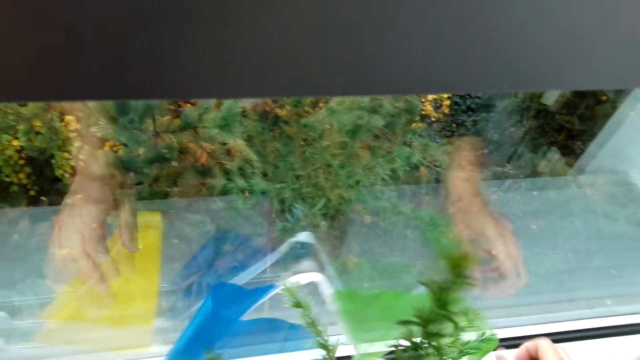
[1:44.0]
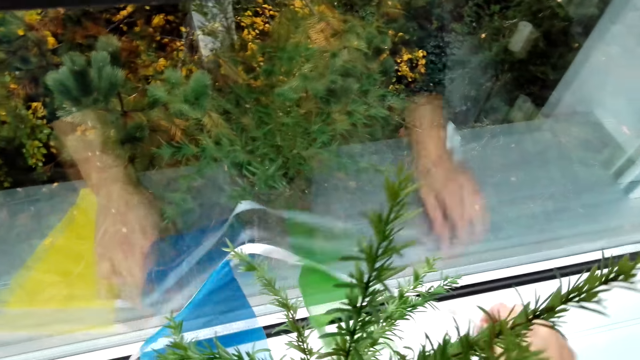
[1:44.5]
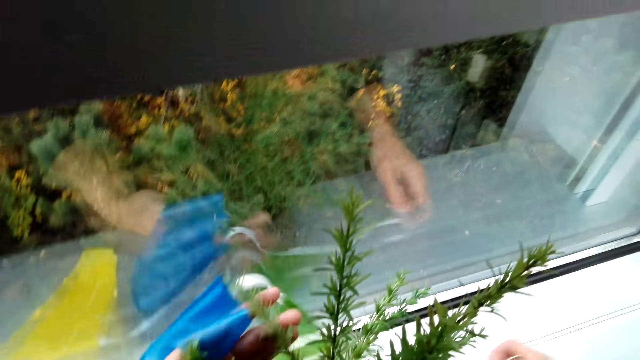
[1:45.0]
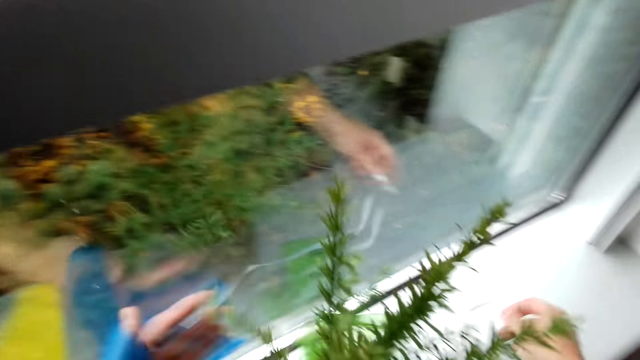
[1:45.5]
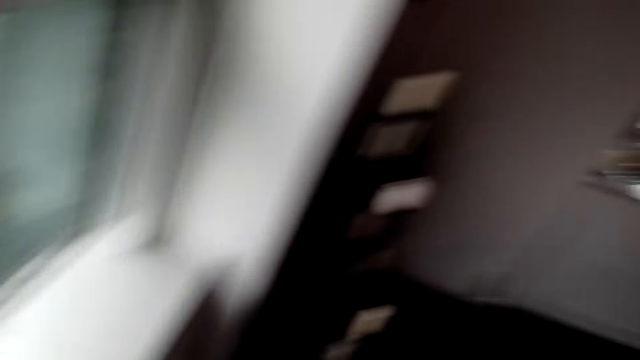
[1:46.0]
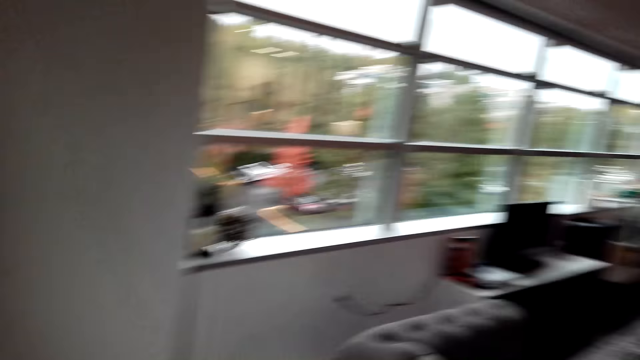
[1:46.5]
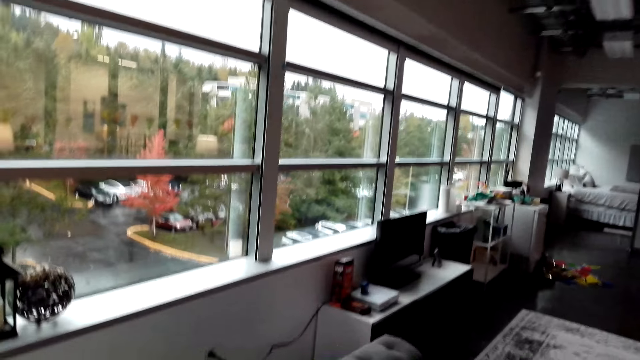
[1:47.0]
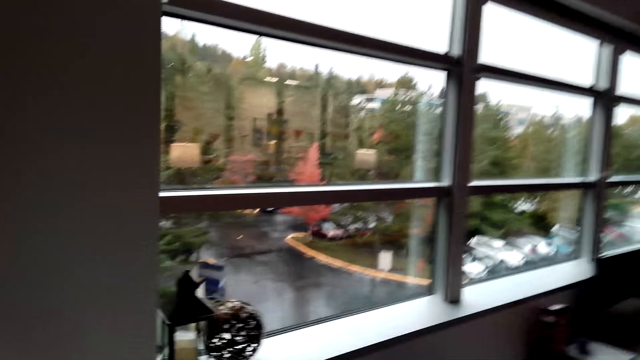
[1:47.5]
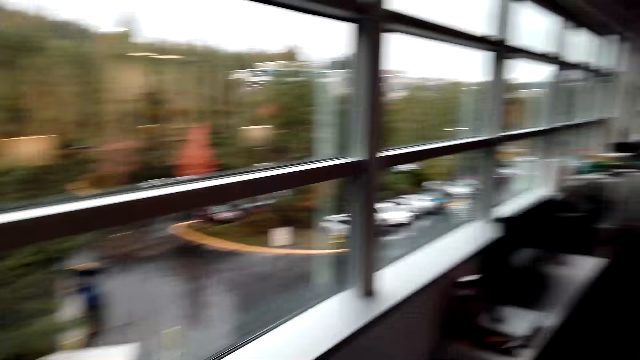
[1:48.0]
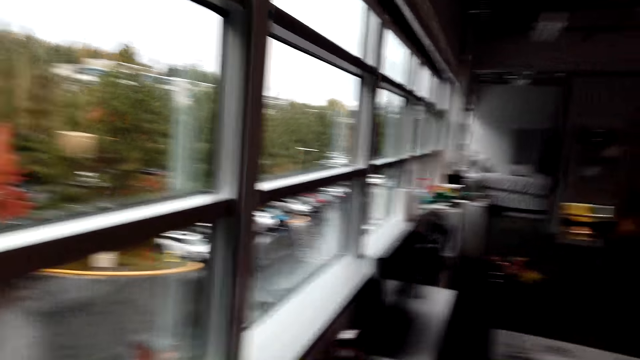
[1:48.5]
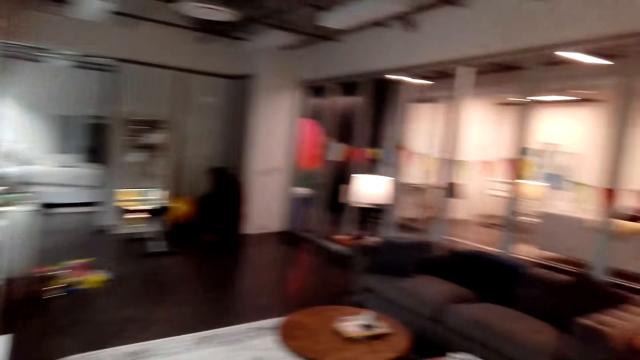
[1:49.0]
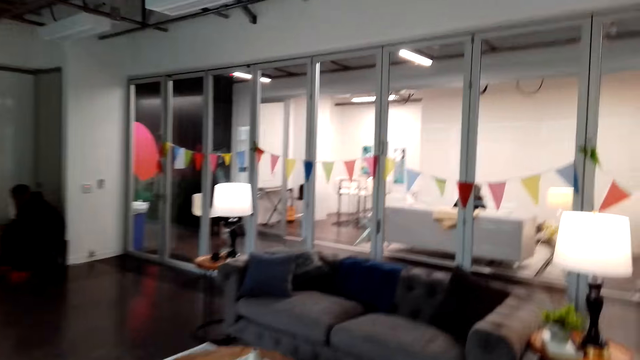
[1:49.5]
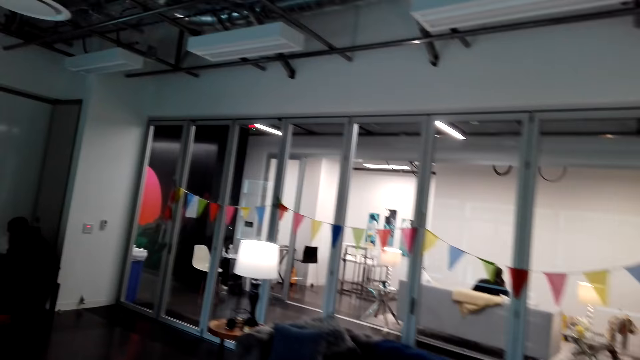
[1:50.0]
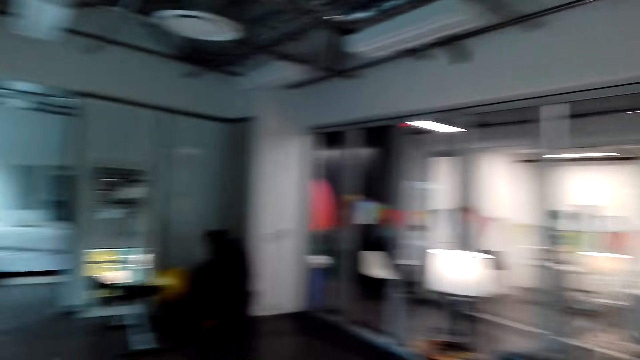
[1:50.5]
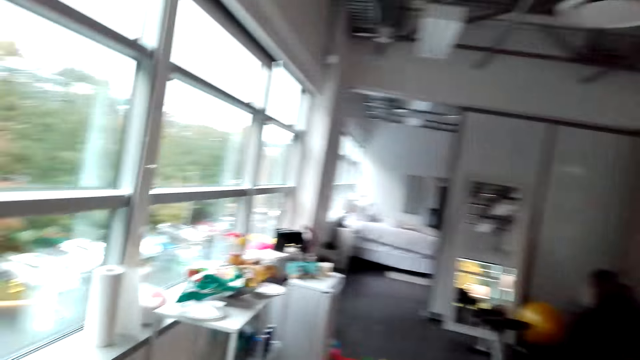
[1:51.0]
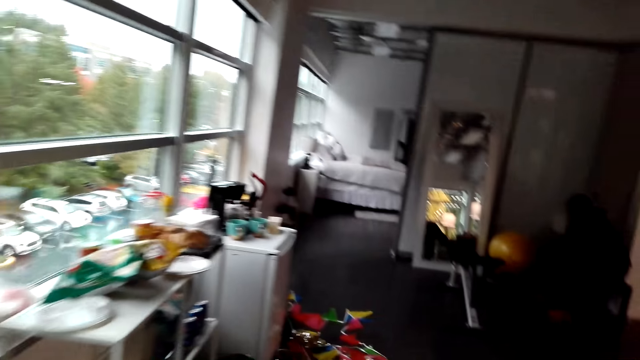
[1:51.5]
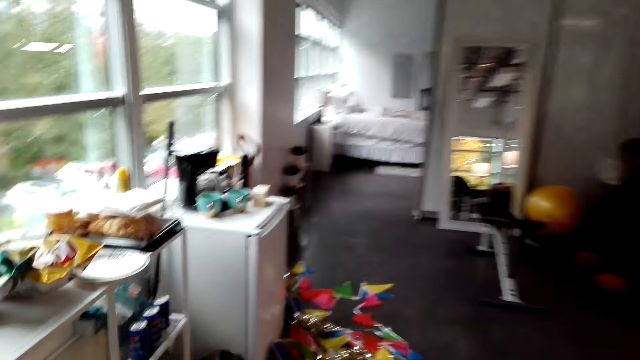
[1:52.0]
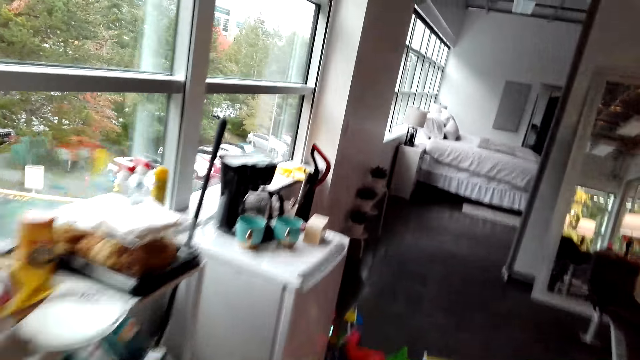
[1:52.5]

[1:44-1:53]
The camera wearer looks around the hotel. They walk around the hotel.

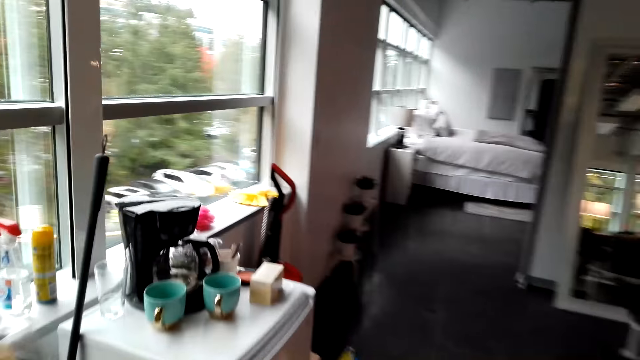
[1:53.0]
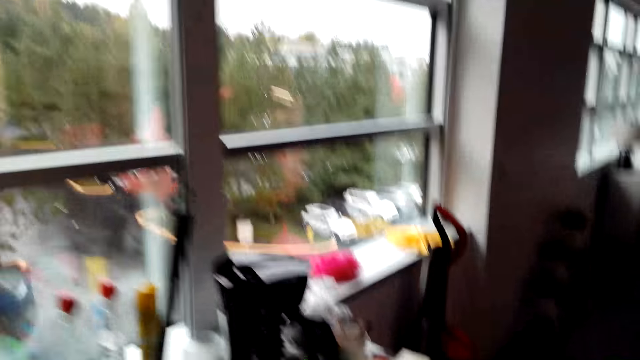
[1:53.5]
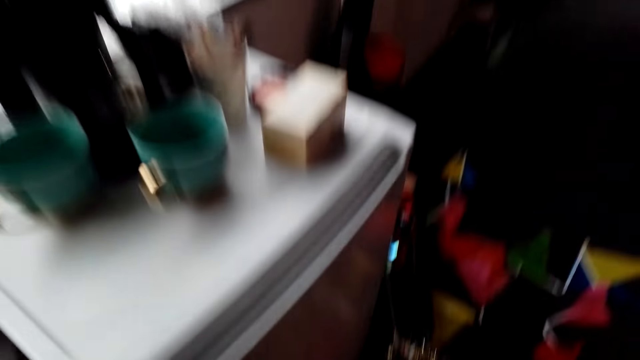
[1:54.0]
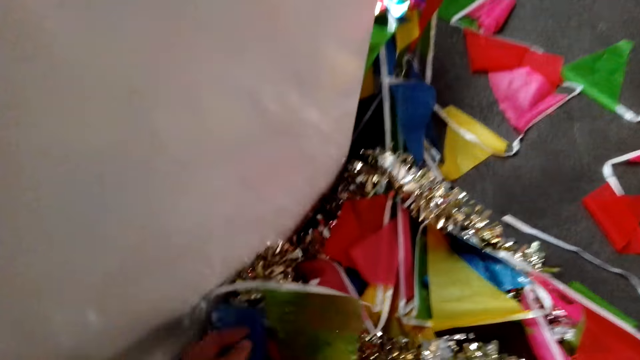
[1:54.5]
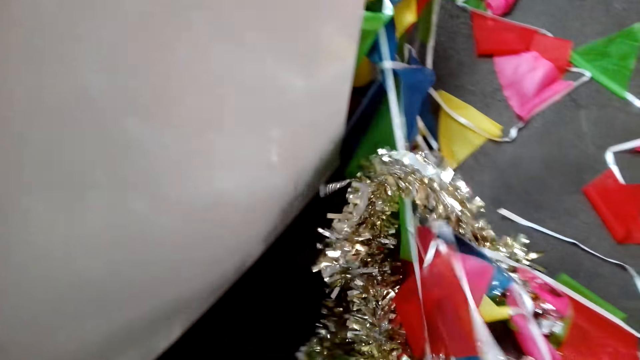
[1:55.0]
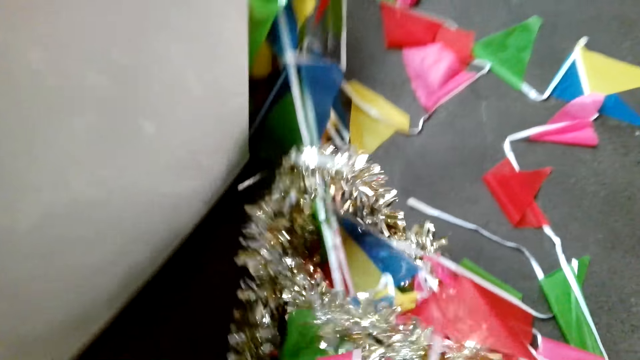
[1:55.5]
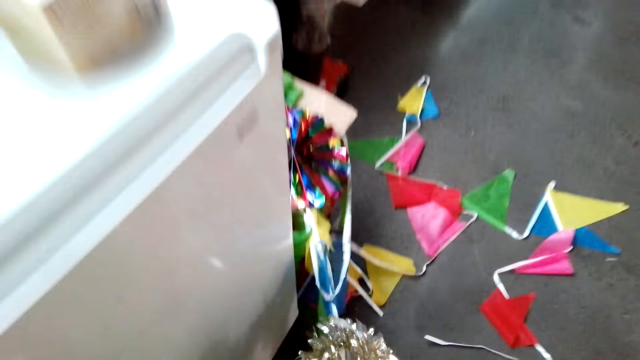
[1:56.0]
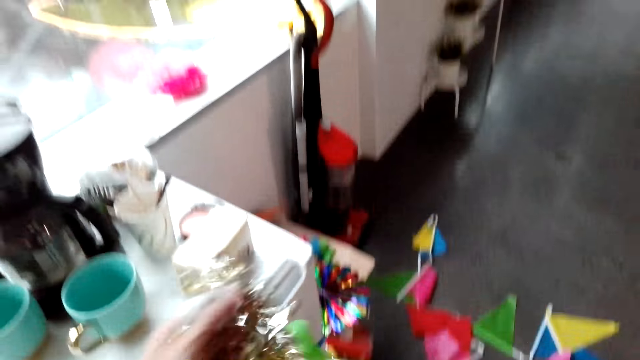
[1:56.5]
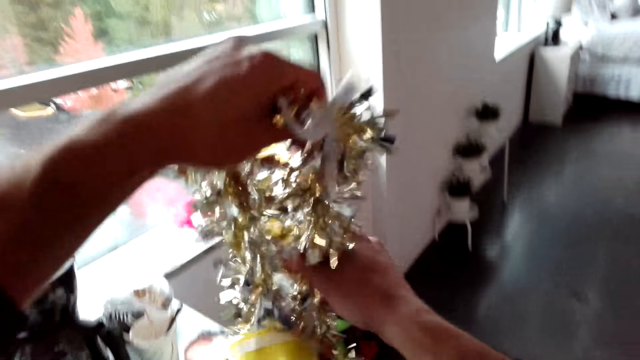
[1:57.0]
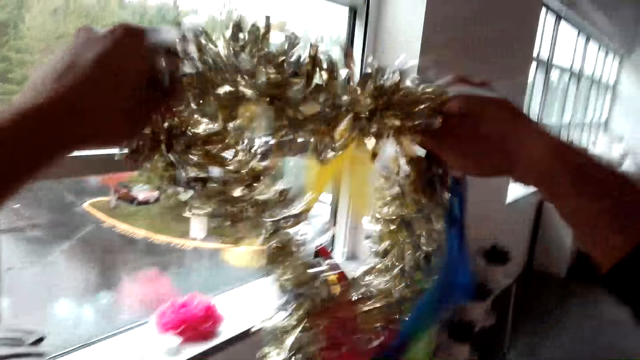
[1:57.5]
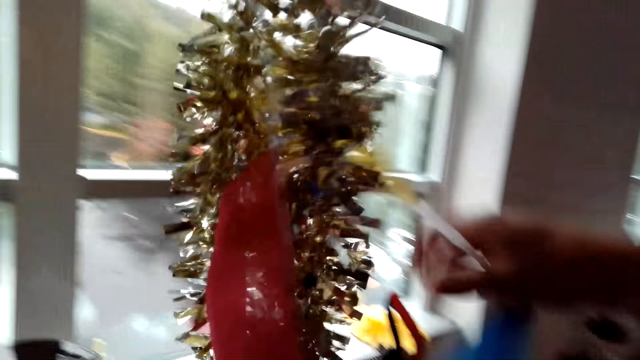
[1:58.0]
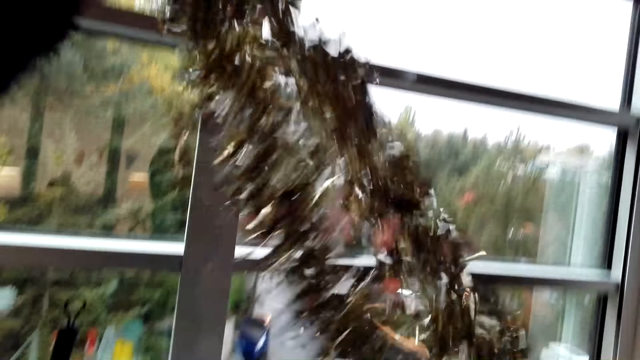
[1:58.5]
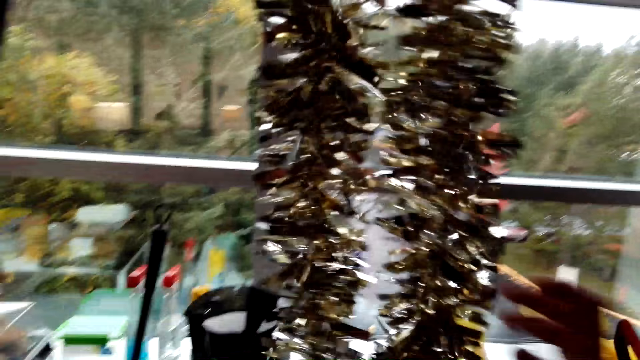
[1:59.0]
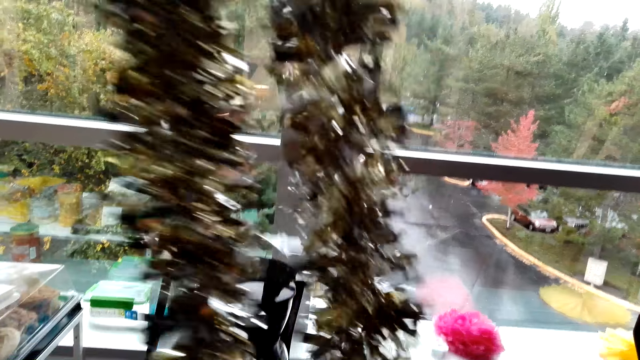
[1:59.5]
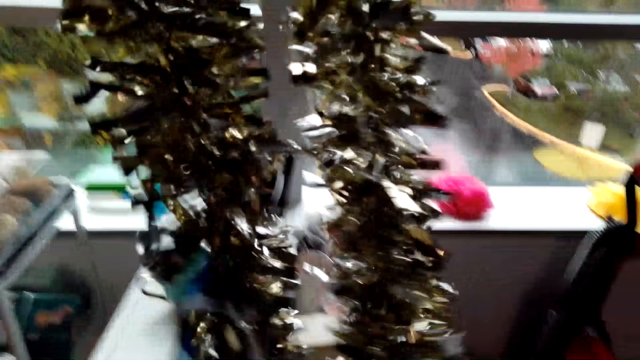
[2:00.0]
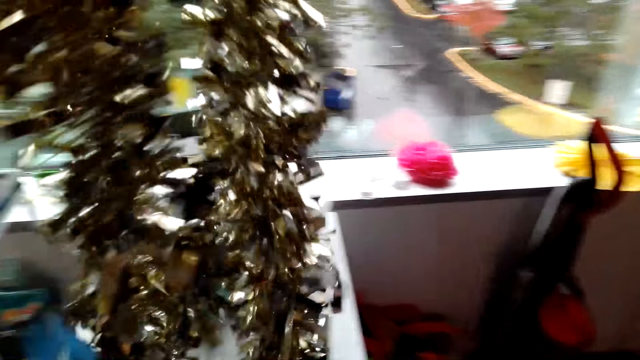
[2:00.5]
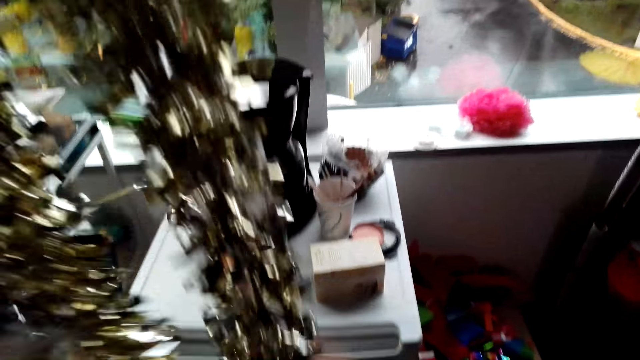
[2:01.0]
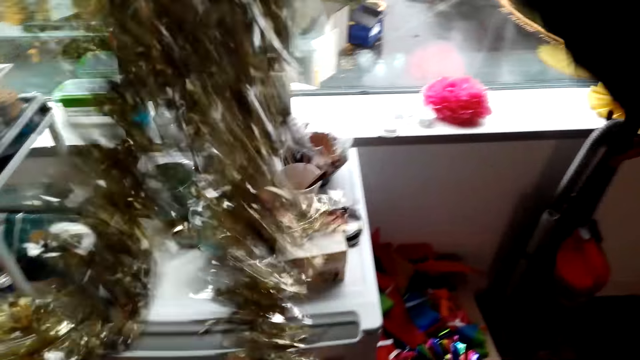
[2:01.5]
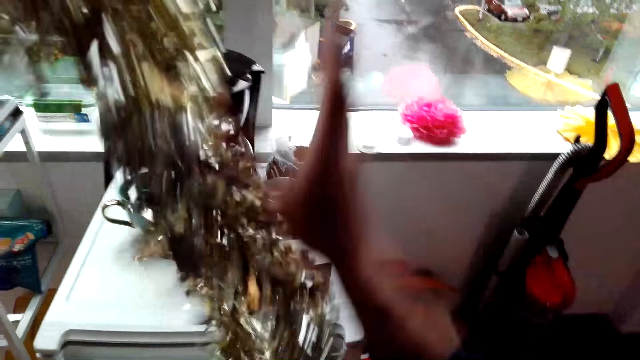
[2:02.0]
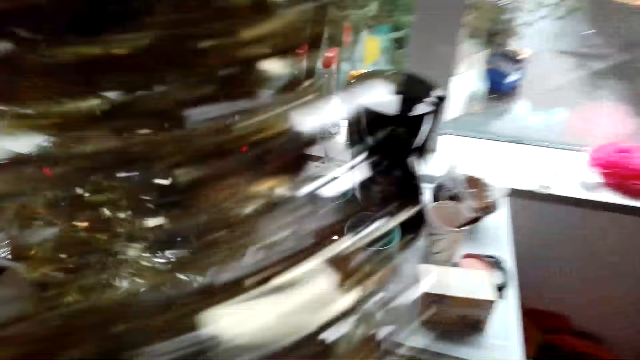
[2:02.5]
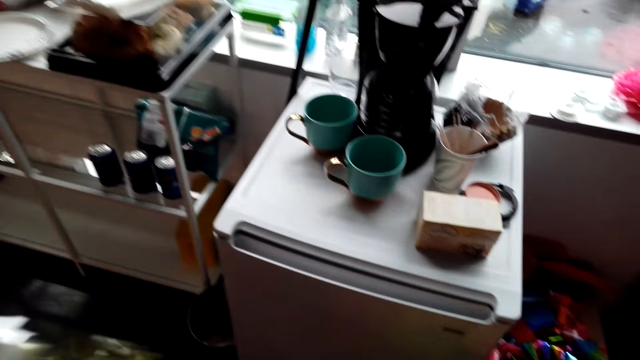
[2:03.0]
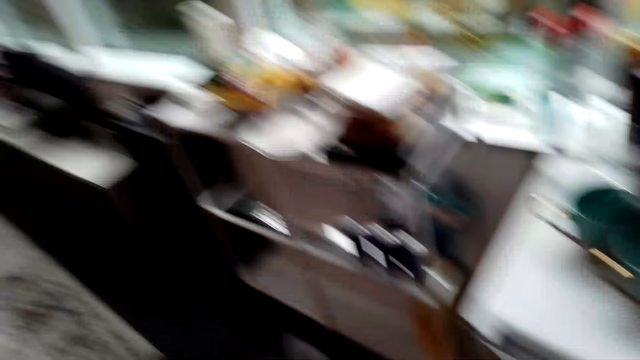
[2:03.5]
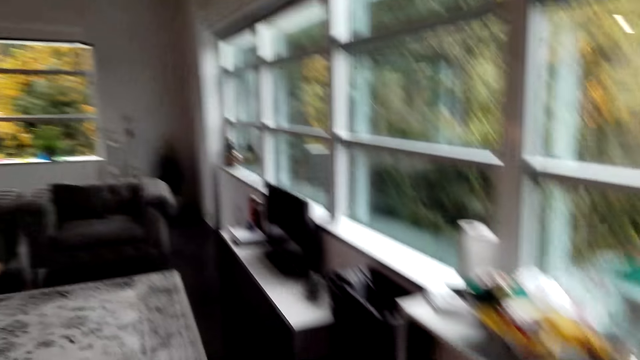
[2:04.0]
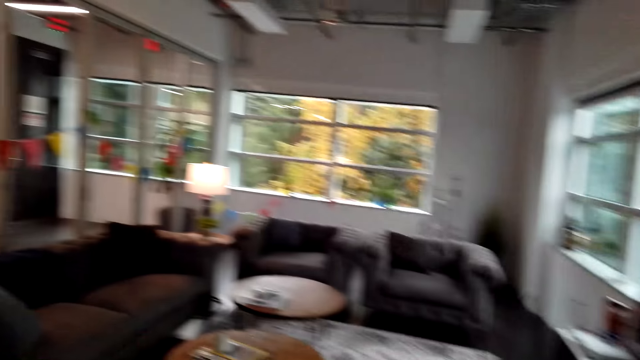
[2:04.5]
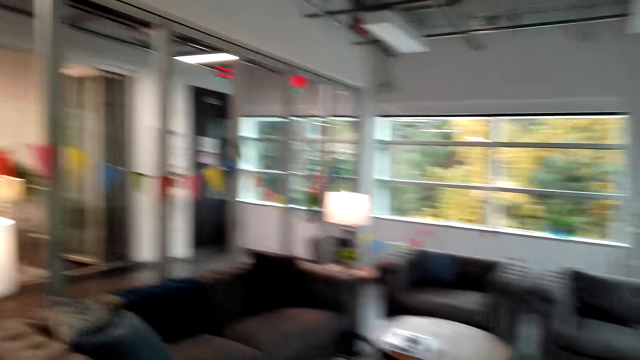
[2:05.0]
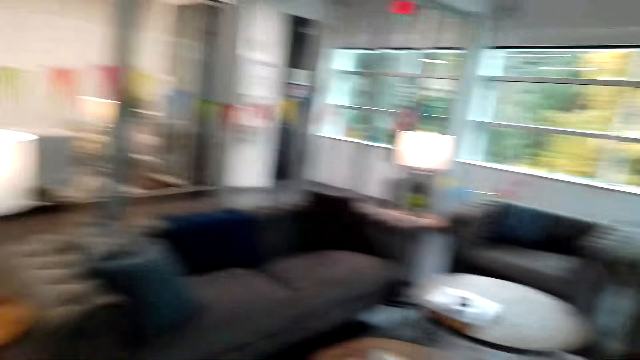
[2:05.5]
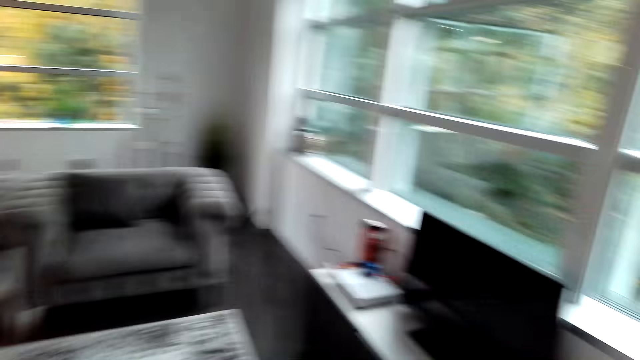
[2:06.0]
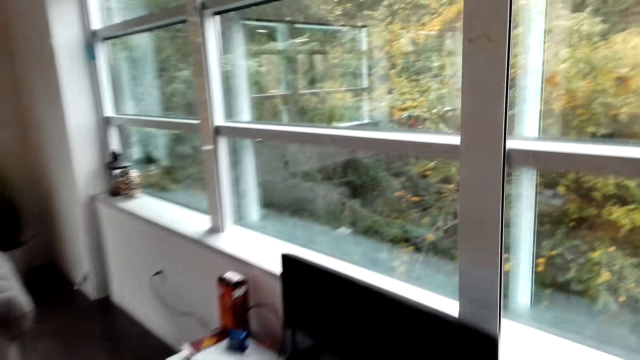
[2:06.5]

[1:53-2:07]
The camera wearer moves up the plastic flowers. They pick up ribbons. They pick up a lei. They walk. They look around the hotel.
